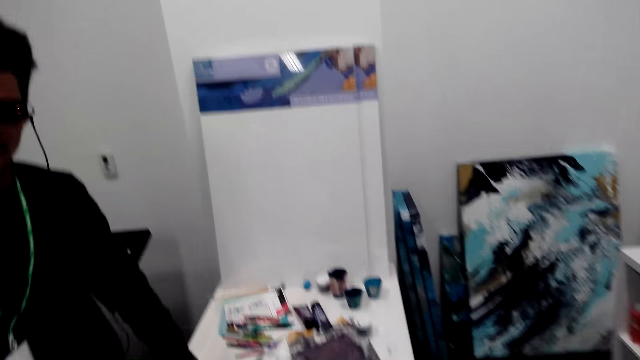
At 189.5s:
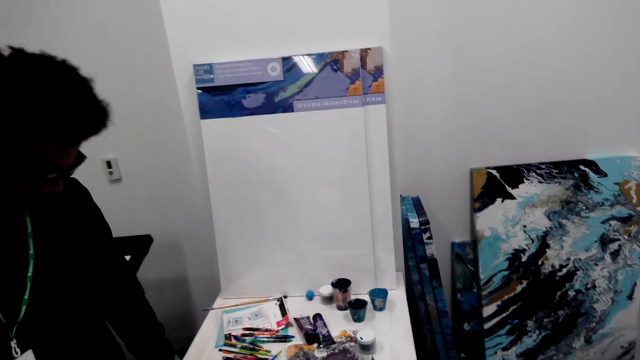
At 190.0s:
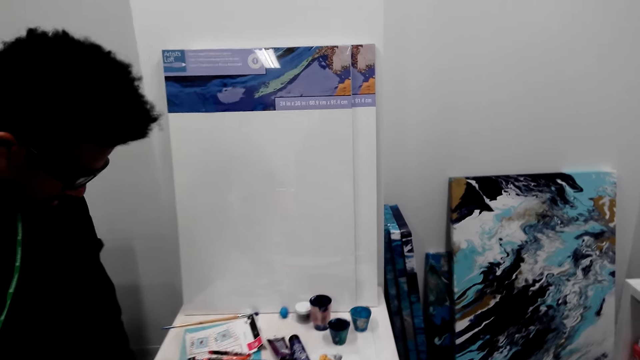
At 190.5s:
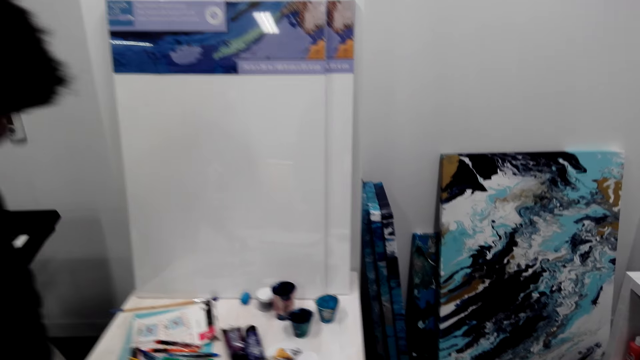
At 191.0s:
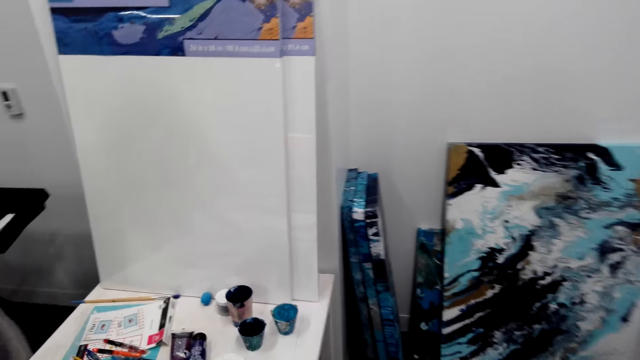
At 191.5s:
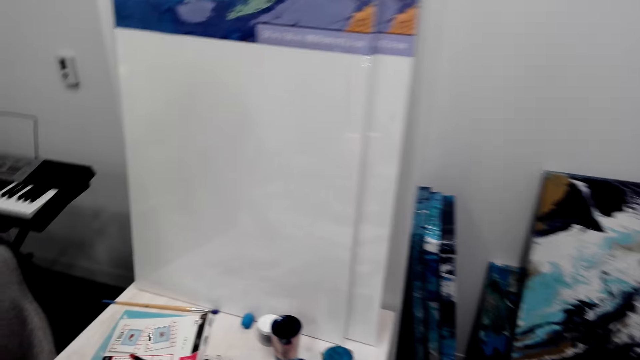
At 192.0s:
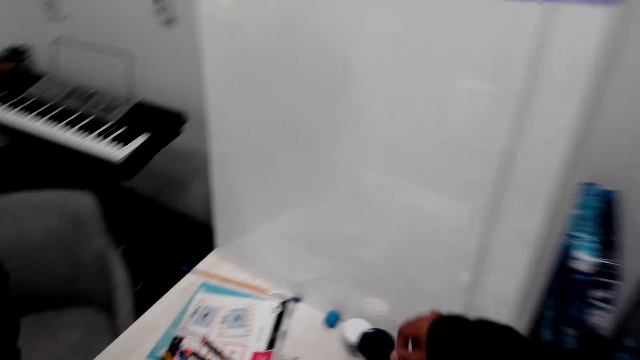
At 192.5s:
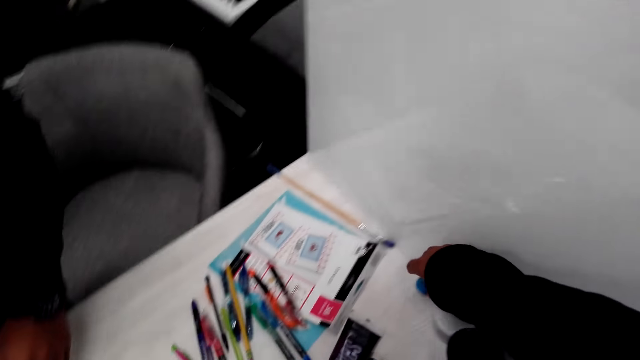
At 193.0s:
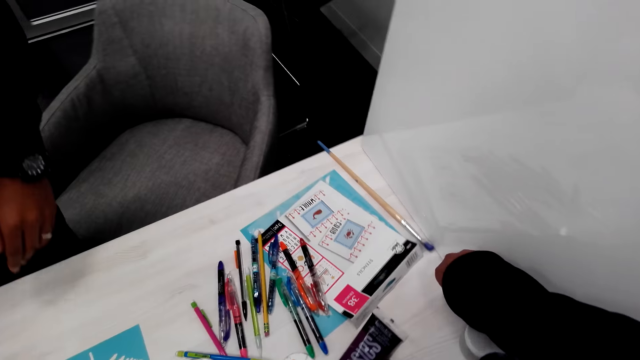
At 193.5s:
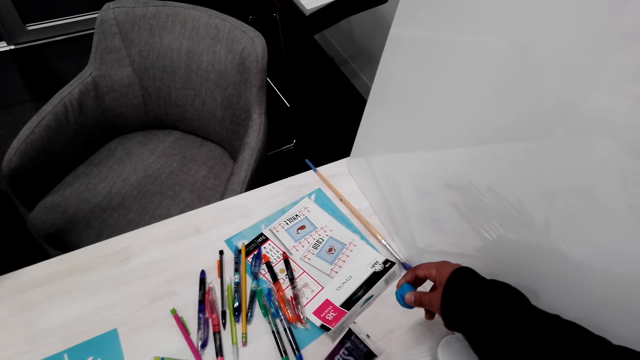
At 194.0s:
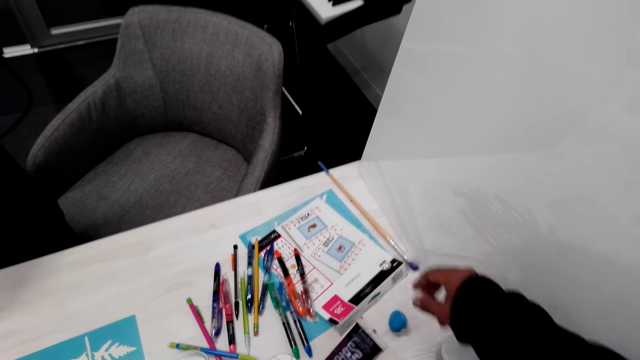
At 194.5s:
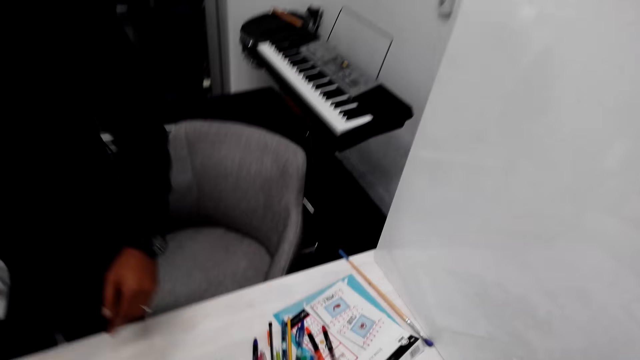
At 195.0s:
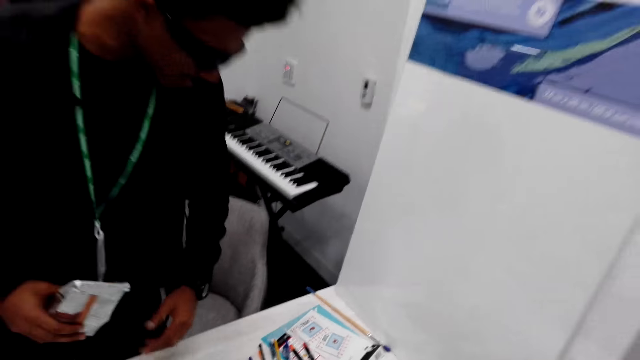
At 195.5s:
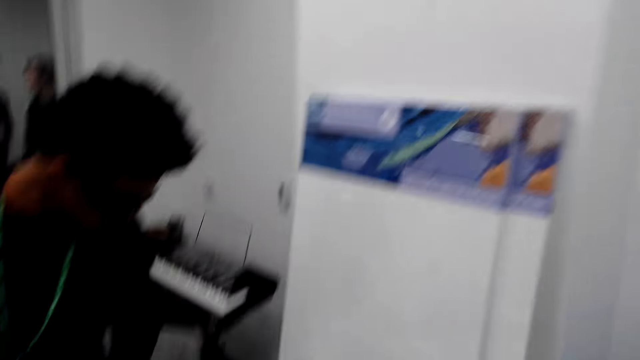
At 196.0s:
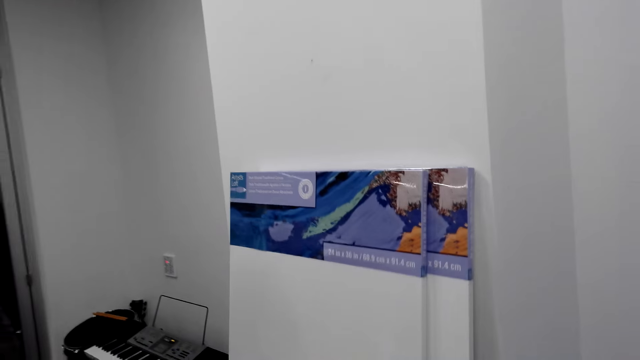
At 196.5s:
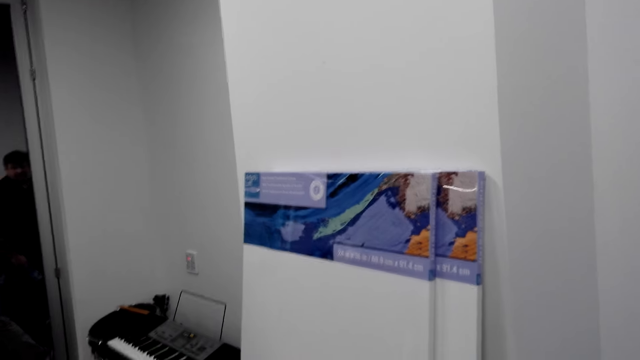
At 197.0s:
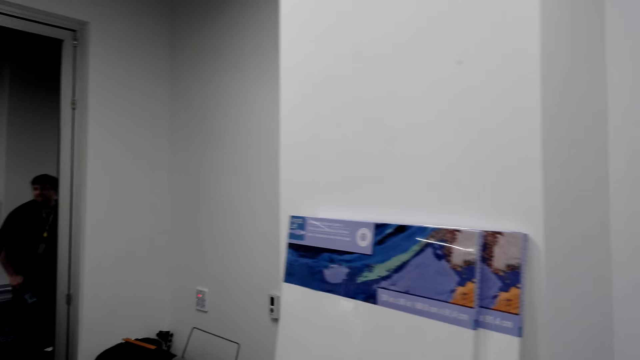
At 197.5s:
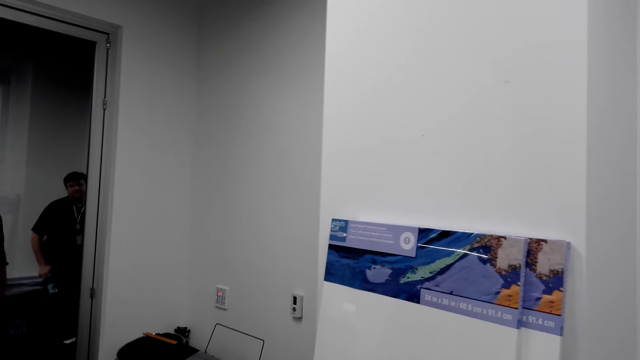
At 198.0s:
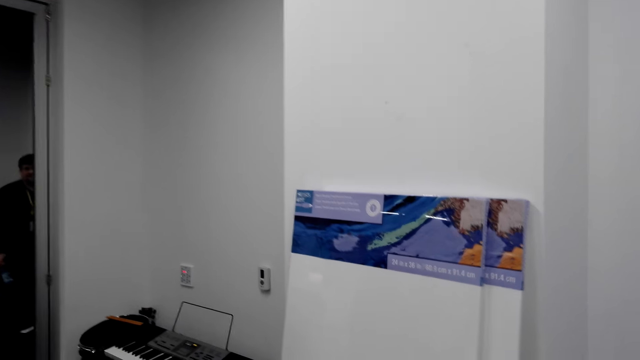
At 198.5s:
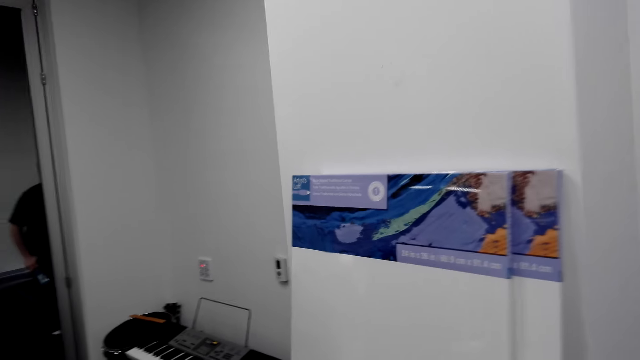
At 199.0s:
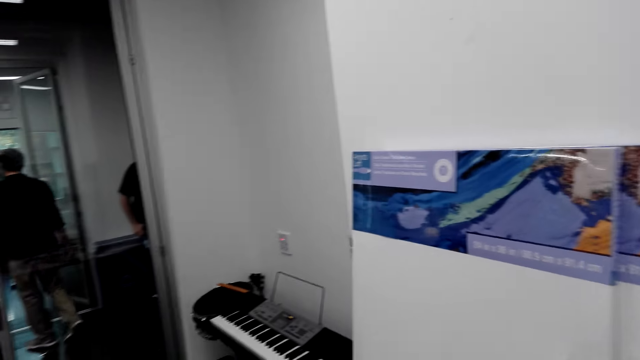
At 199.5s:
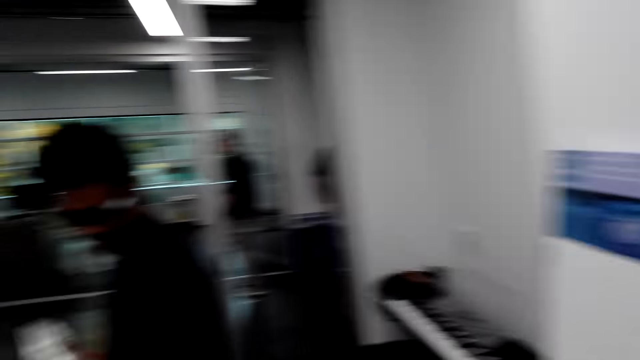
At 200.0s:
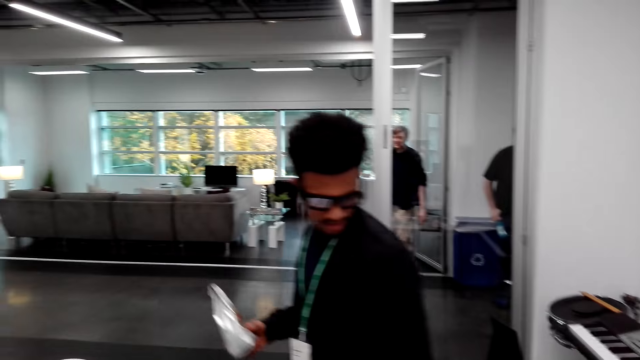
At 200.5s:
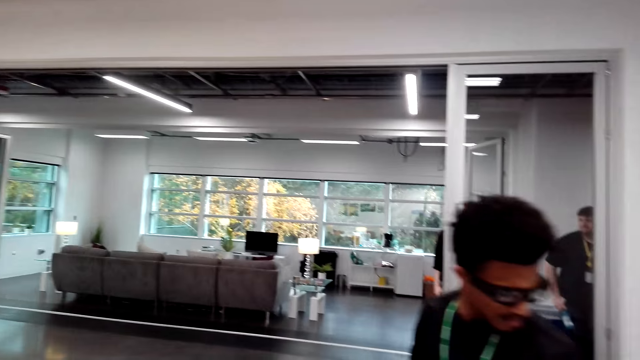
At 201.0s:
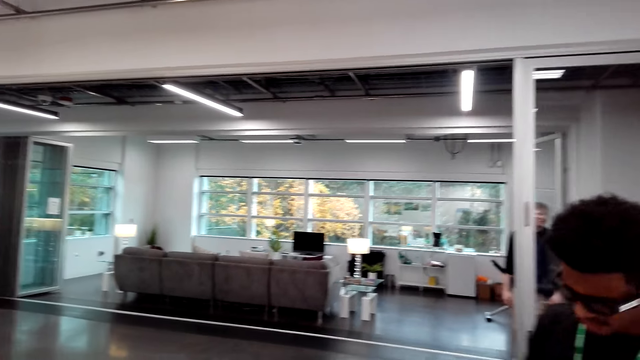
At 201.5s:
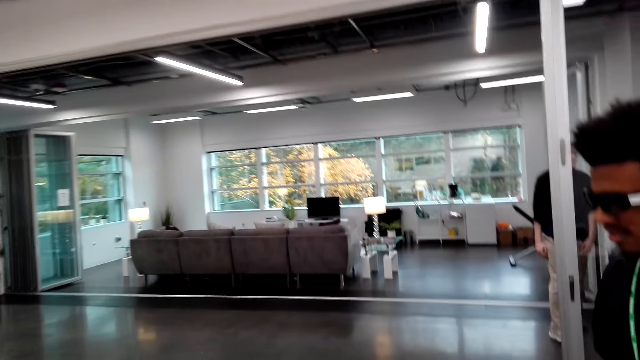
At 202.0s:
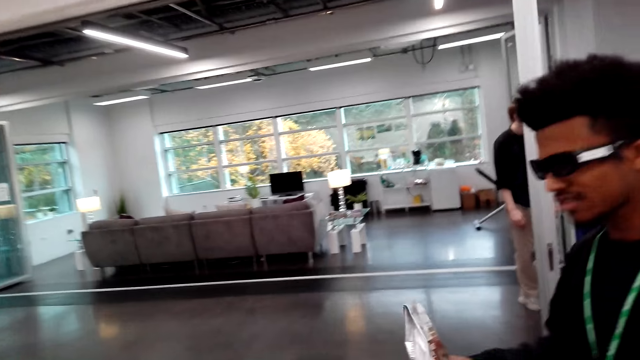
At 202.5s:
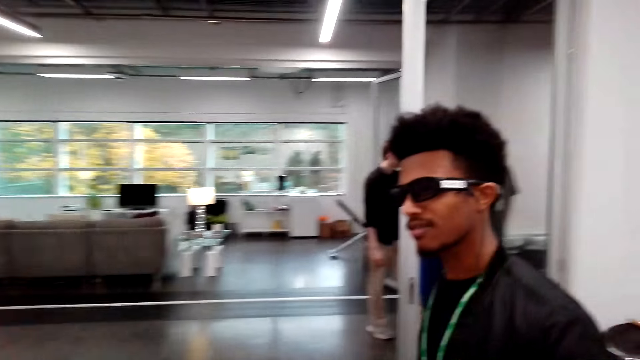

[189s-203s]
The camera wearer looks around. They pick something. They look around. A man looks around. Another man looks around. A third man looks around.

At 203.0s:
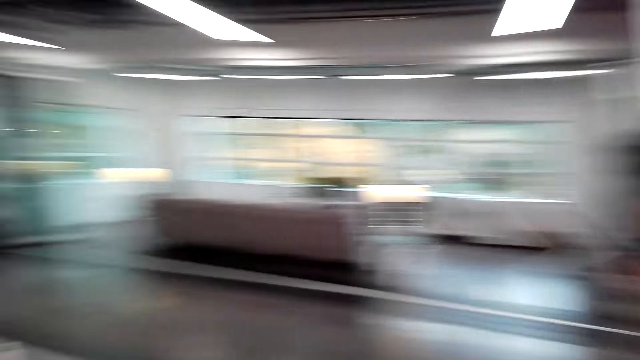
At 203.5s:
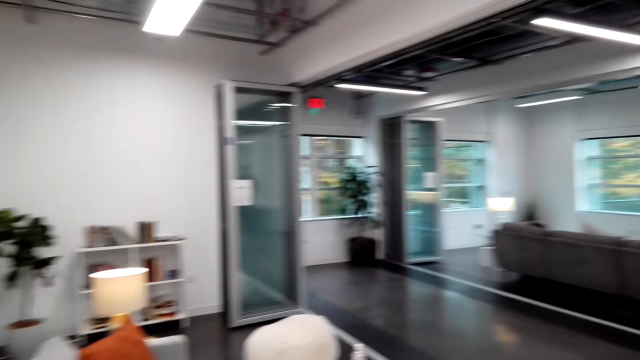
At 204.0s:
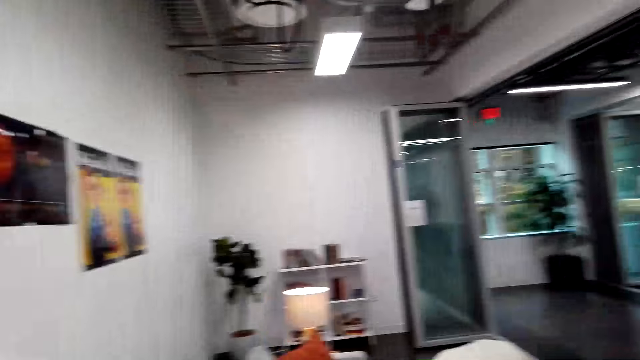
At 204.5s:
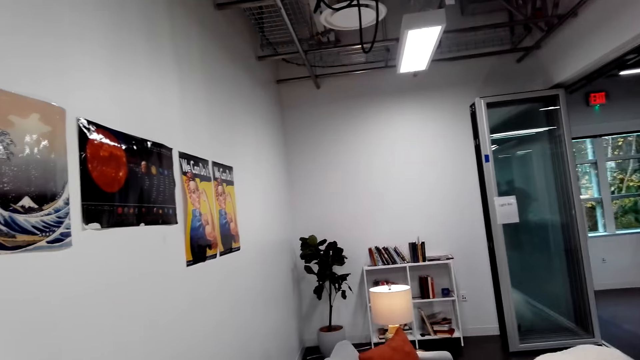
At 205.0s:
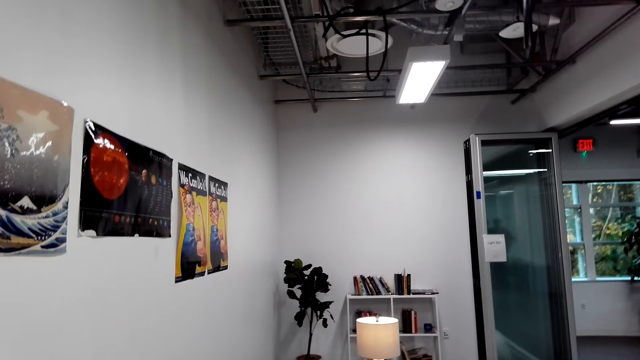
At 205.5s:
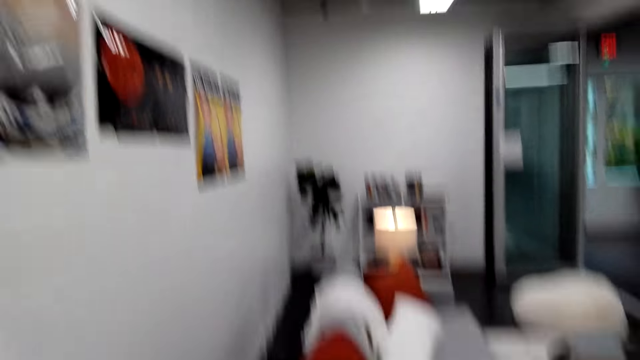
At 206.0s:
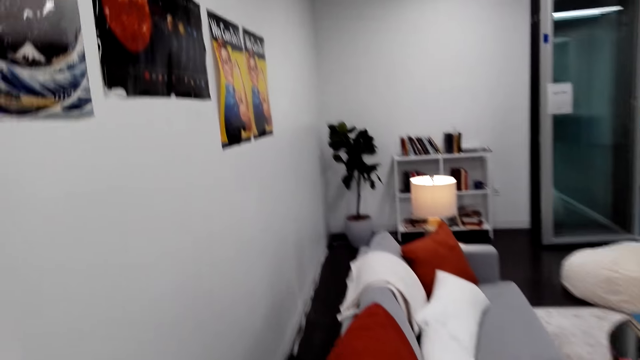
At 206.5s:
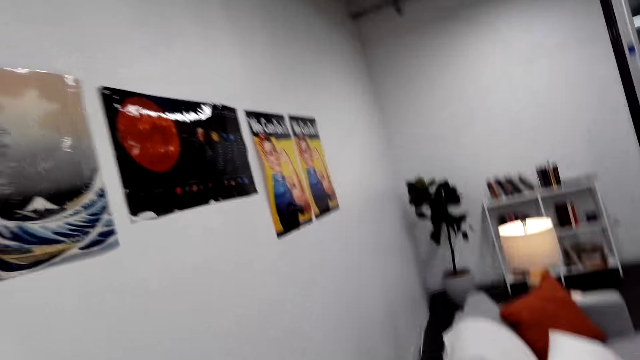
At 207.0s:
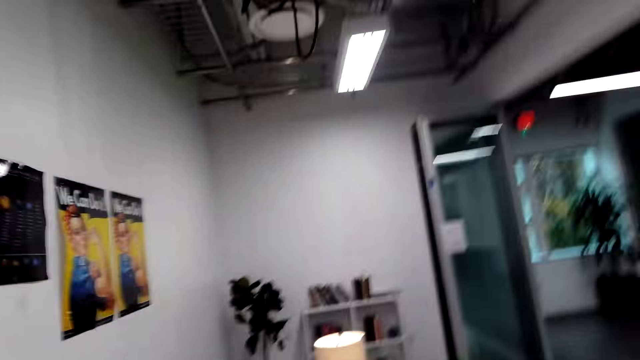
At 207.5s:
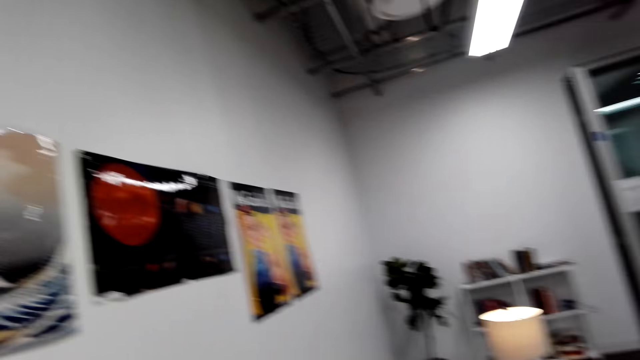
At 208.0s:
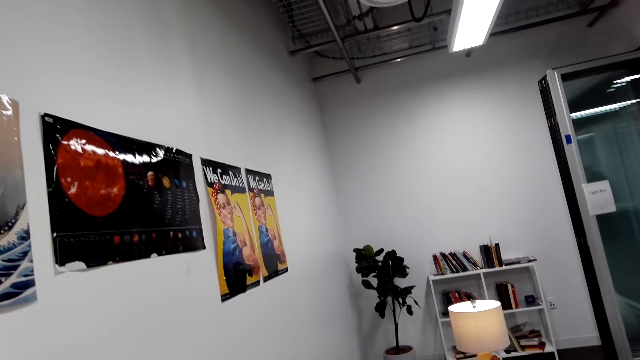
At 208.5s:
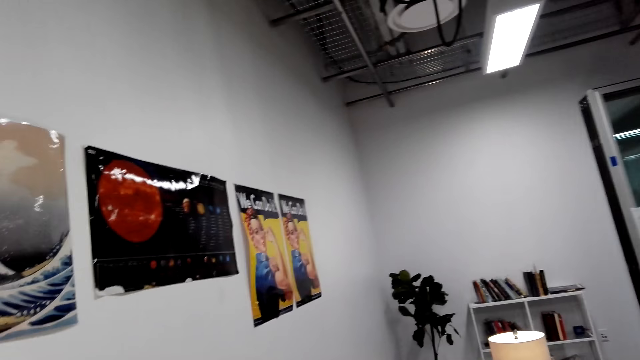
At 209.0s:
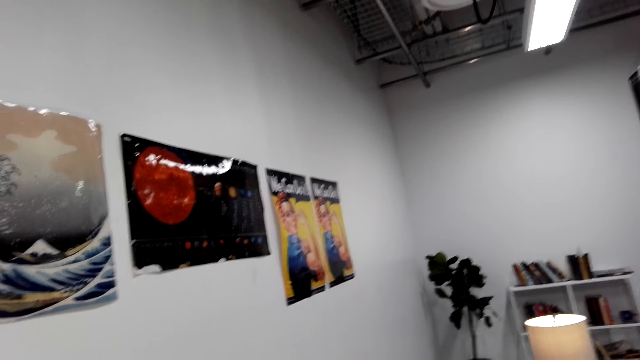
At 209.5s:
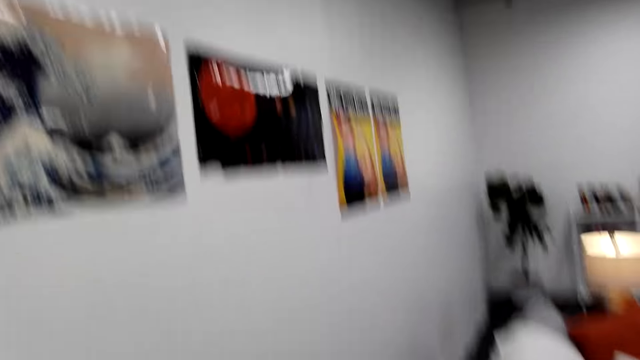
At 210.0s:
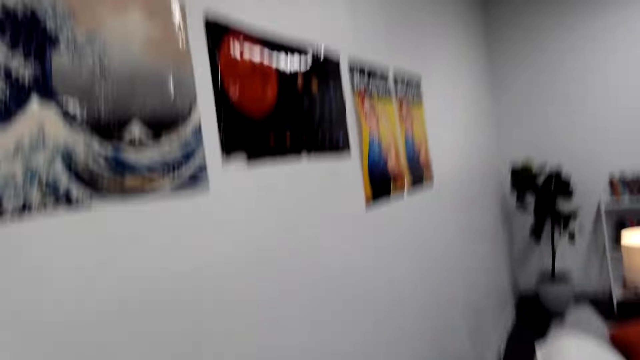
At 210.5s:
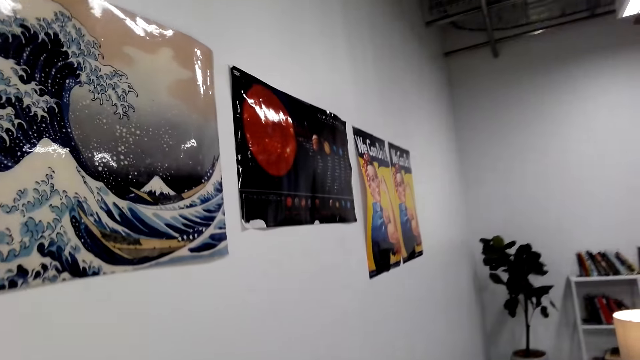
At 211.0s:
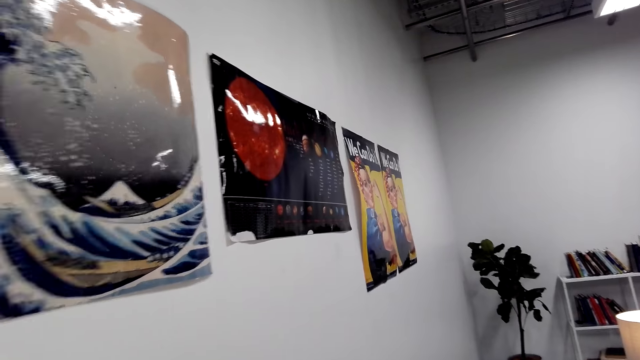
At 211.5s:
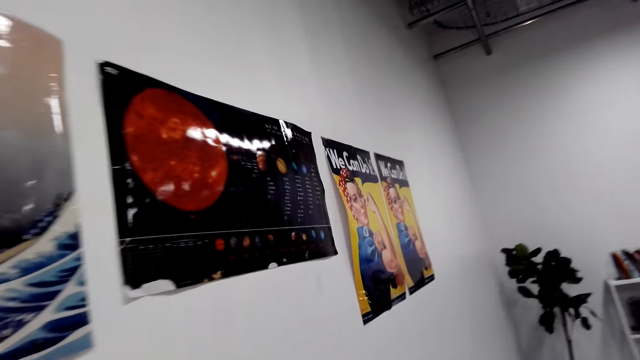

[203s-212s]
The camera wearer looks around.
